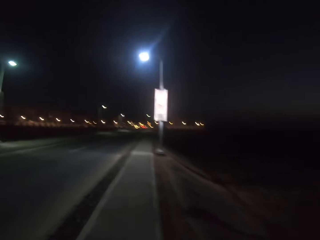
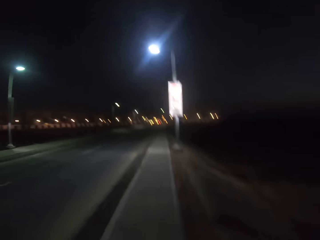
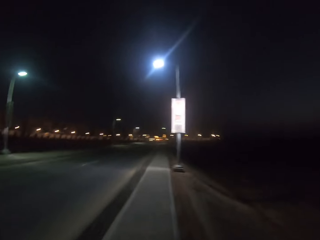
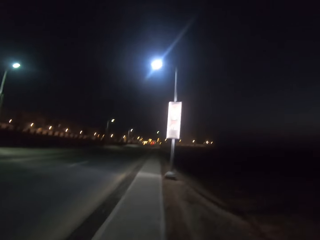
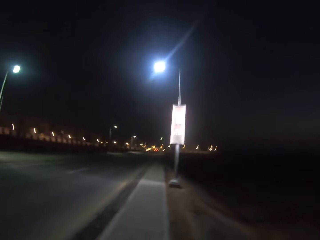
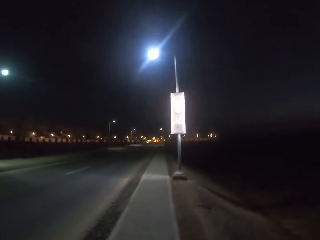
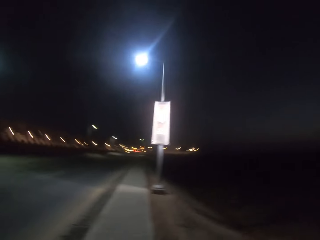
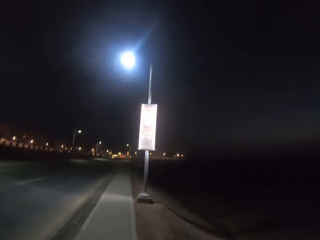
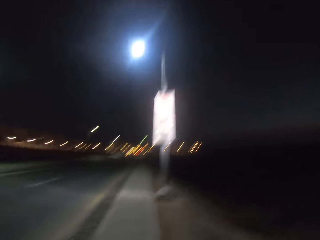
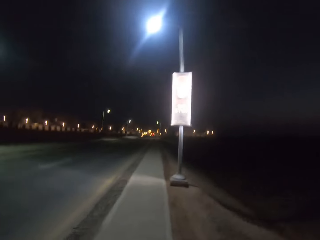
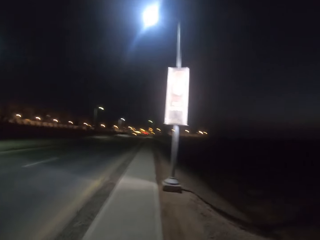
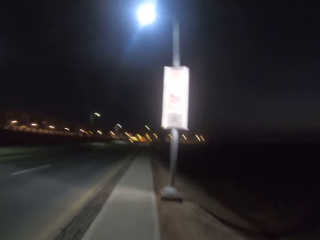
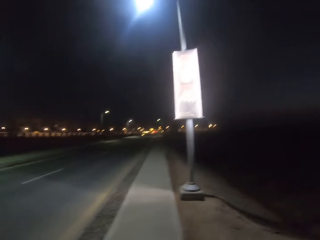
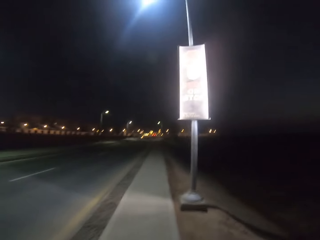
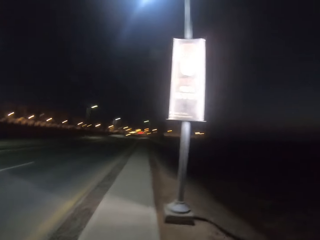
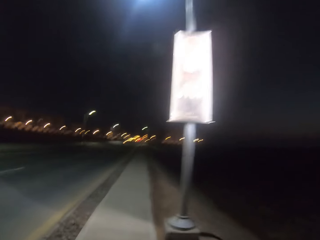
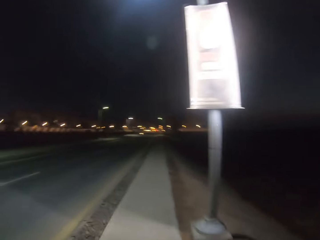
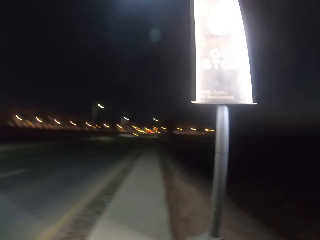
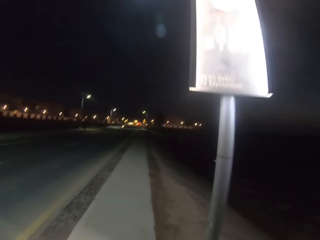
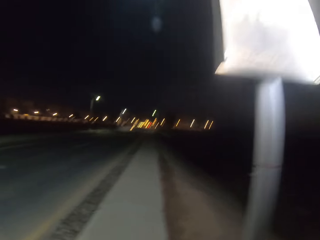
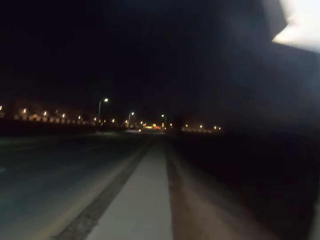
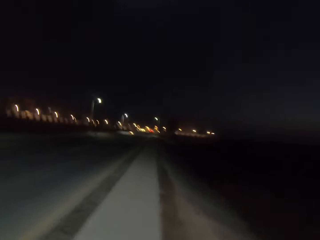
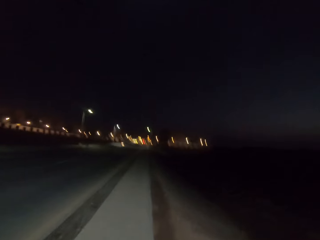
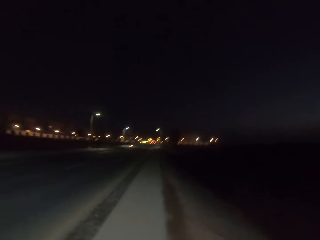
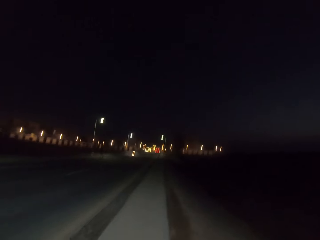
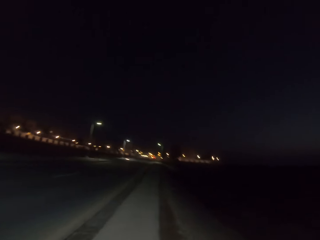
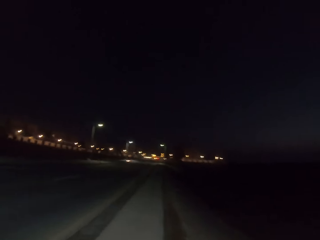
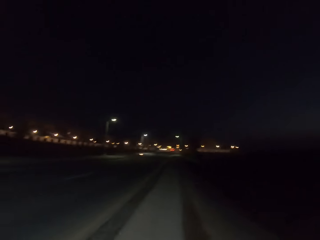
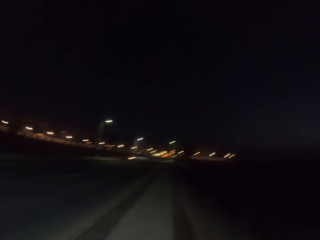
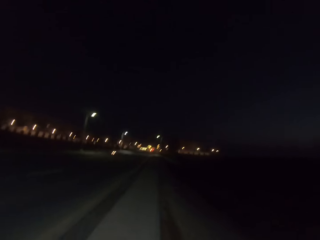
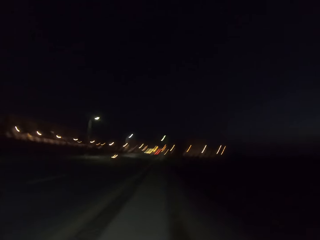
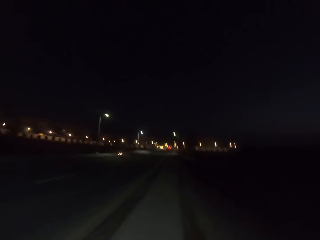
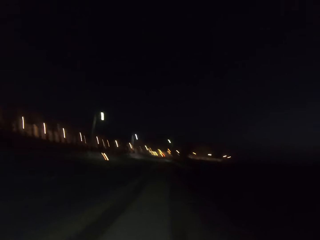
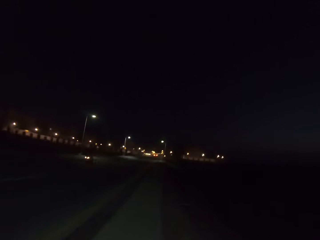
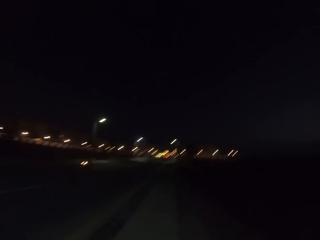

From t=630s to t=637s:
The camera wearer walks along the pavement.

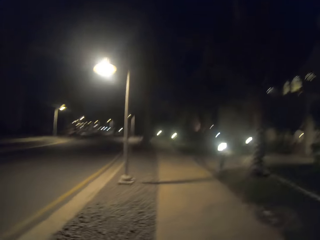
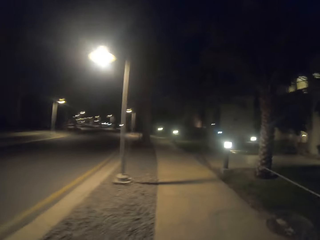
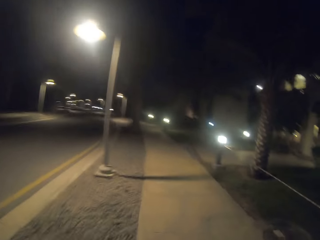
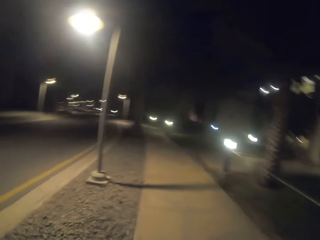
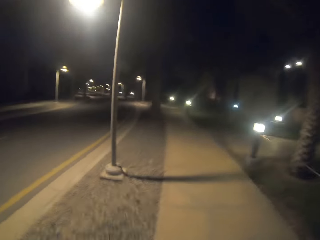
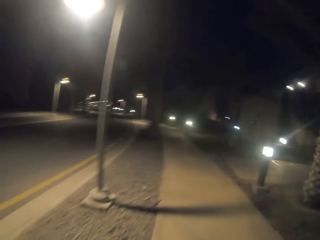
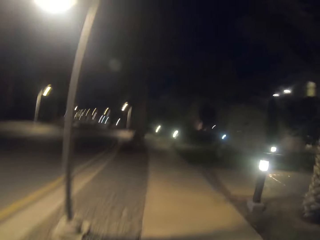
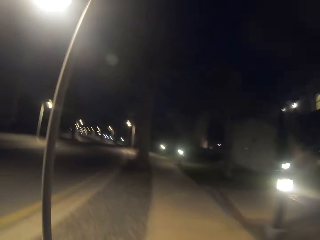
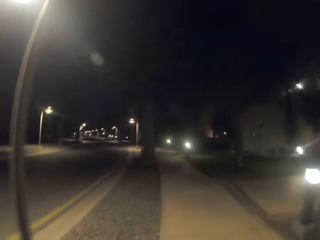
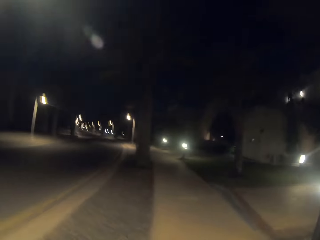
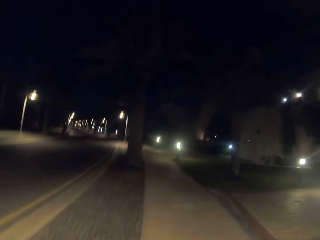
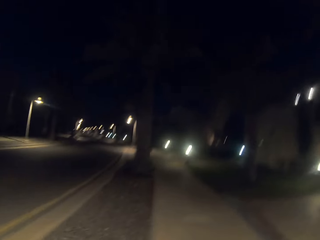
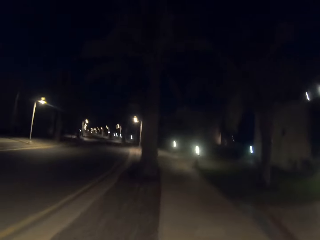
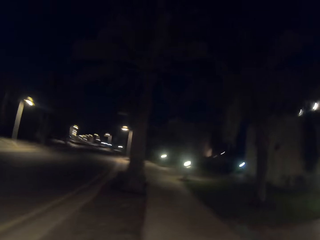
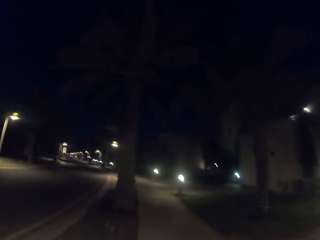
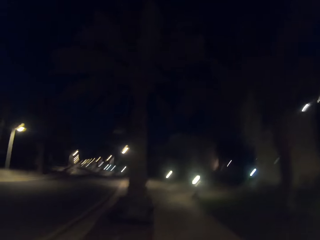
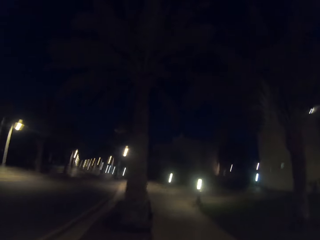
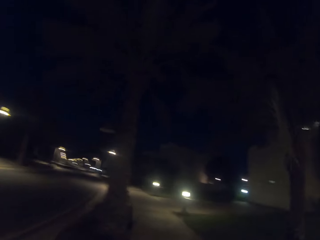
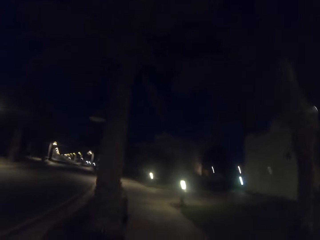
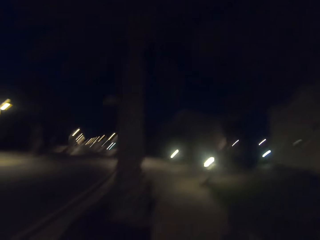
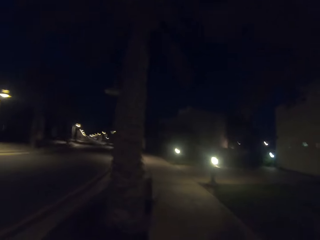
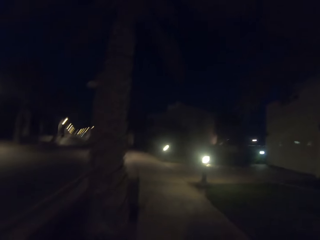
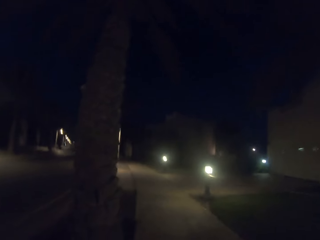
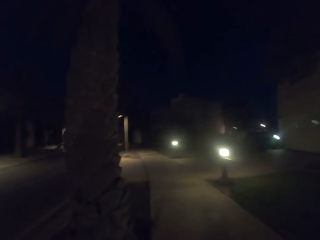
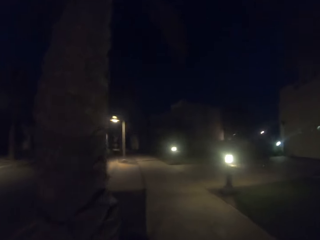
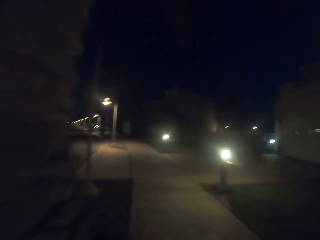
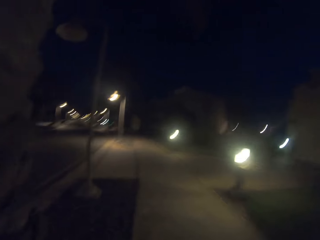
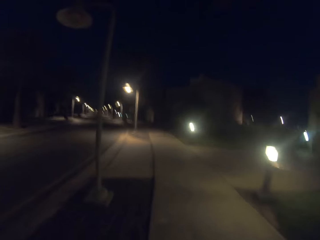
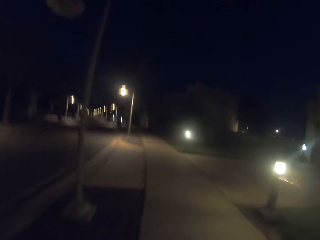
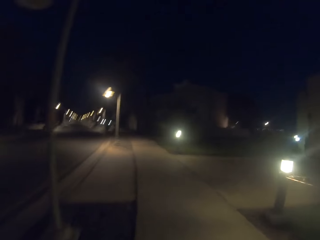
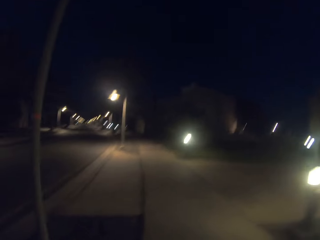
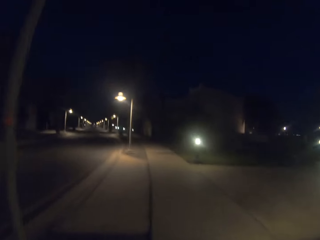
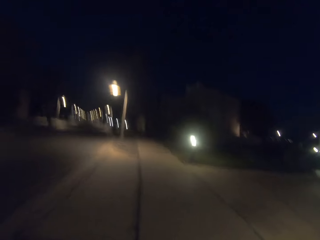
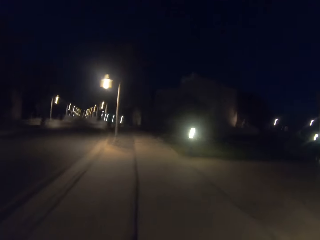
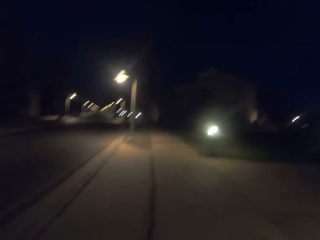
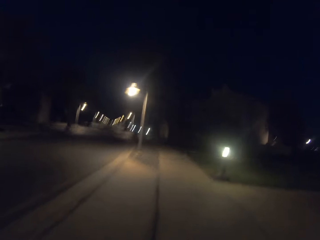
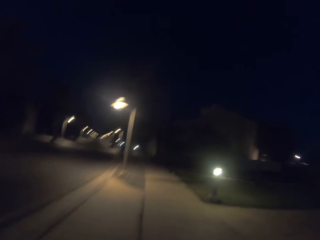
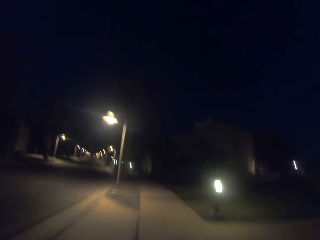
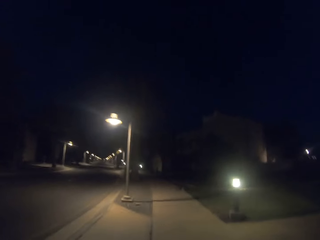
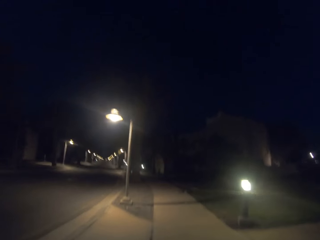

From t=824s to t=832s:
The camera wearer runs on the pavement.

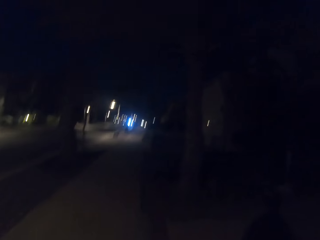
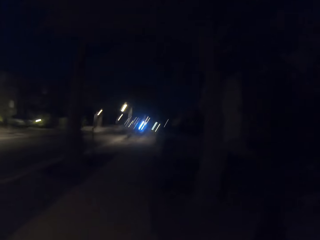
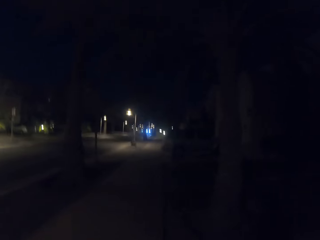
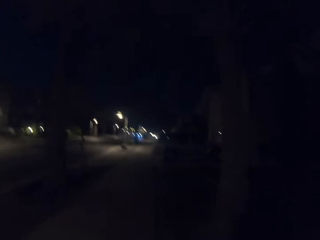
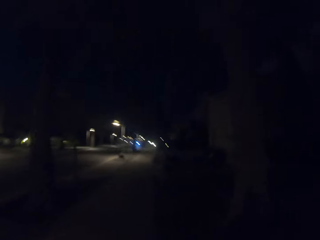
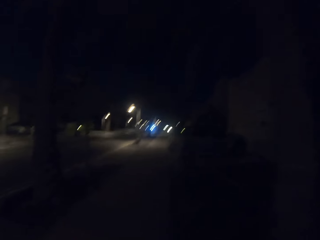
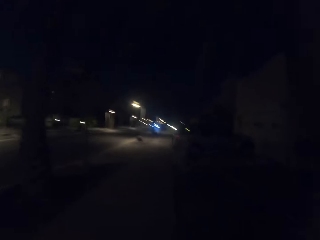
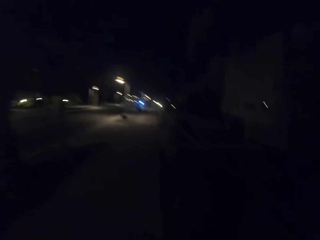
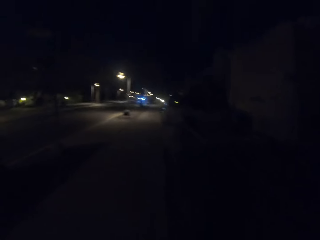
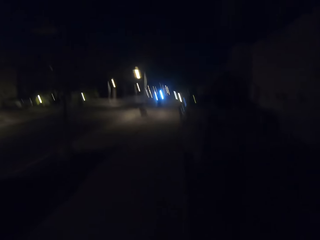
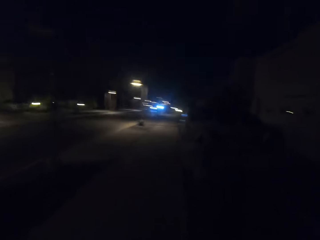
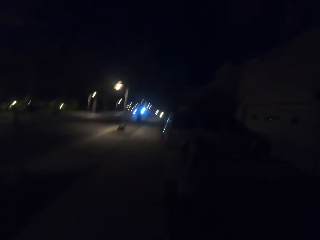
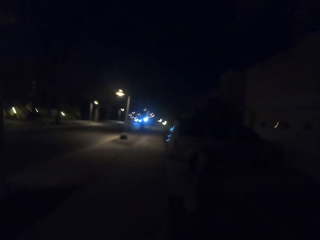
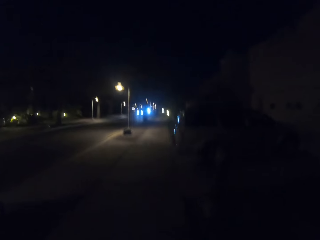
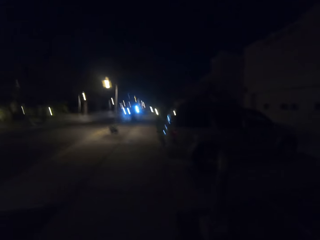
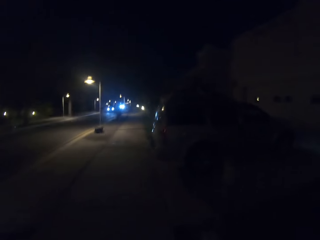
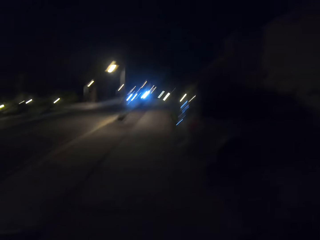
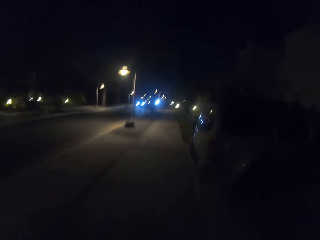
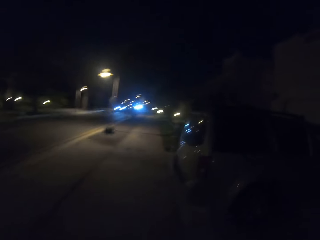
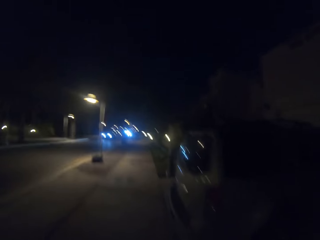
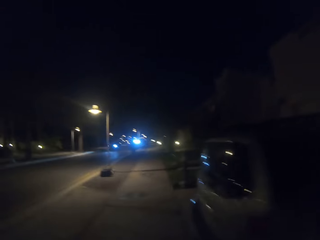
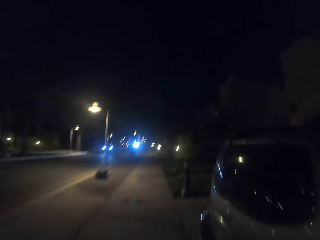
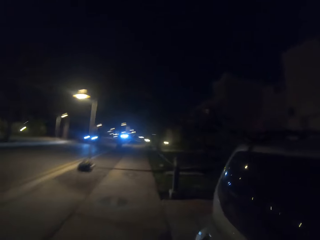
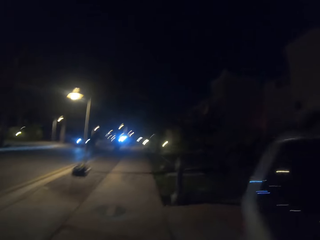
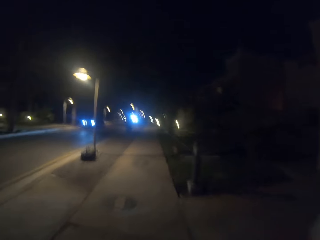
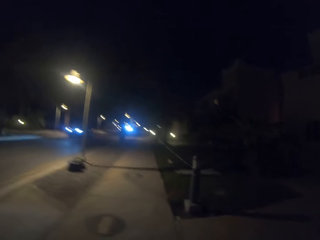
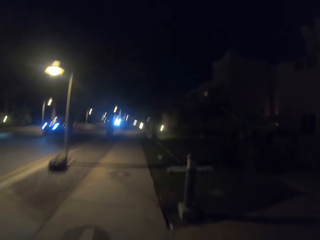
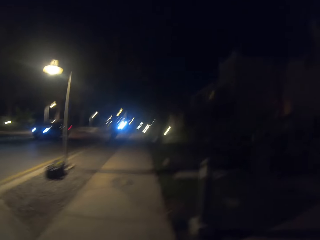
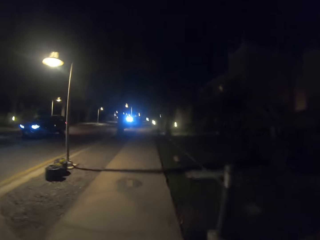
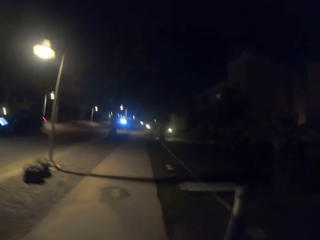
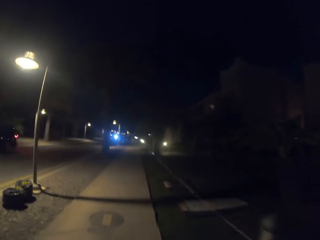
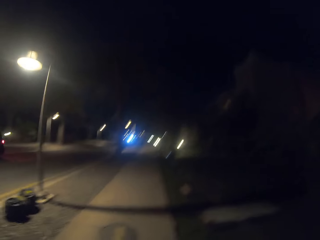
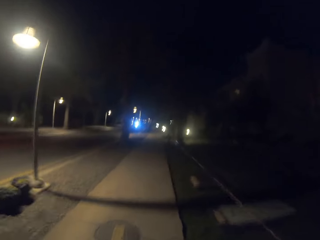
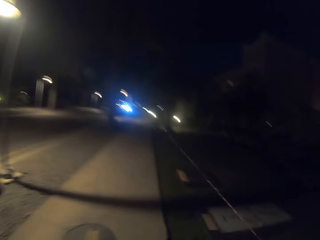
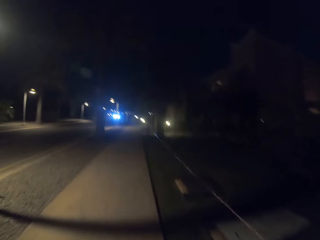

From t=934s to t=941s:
The camera wearer runs on the pavement.
